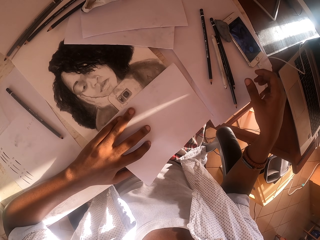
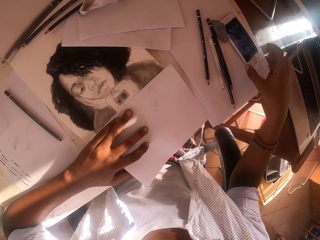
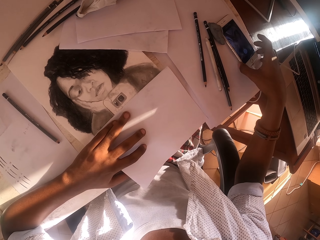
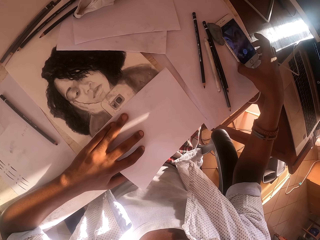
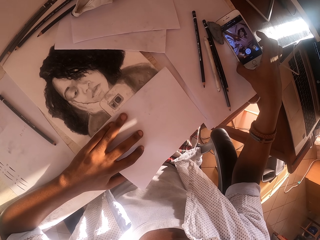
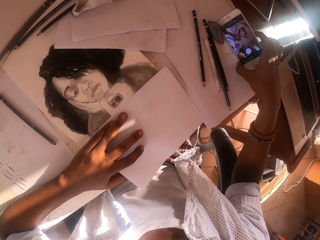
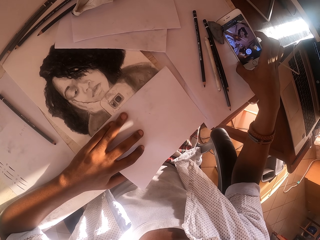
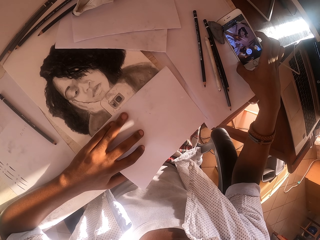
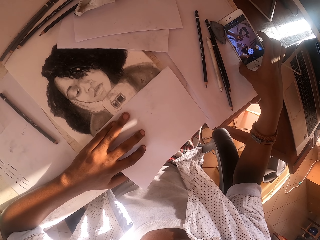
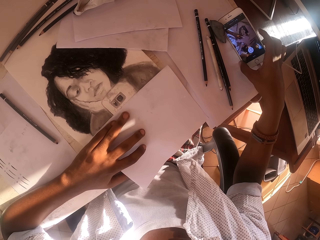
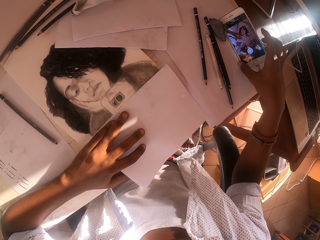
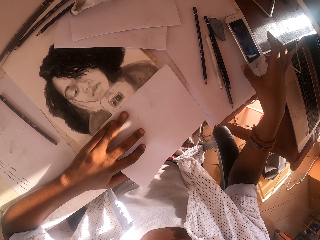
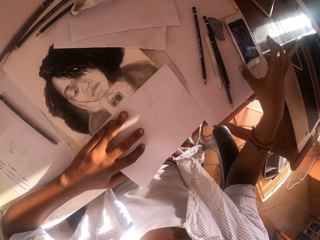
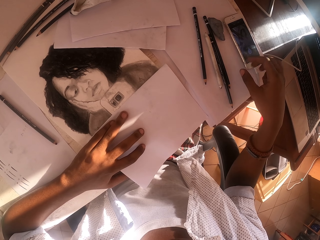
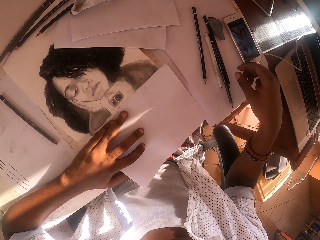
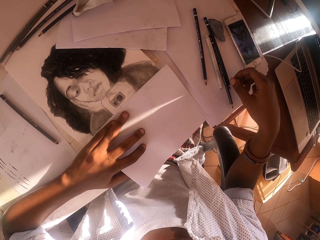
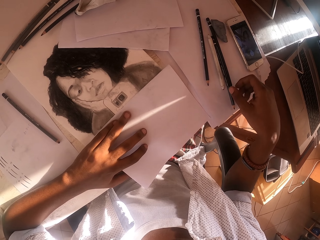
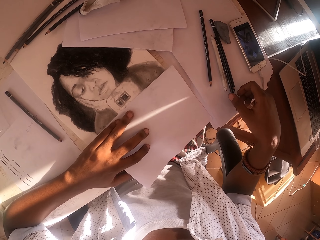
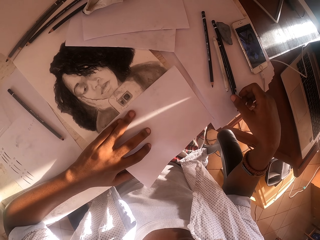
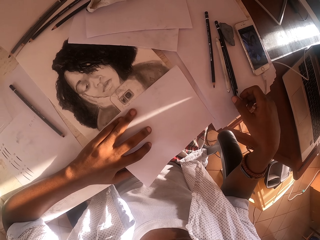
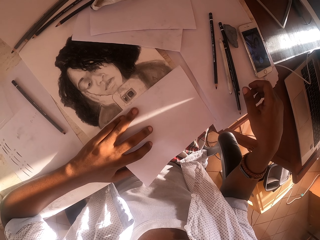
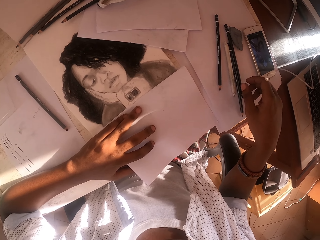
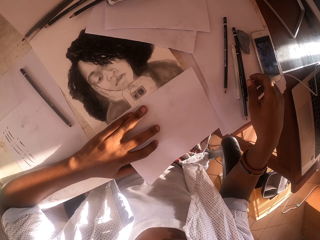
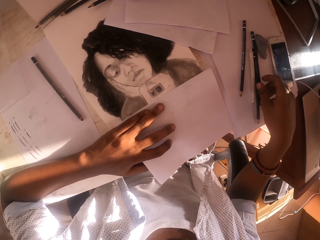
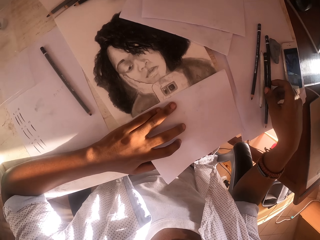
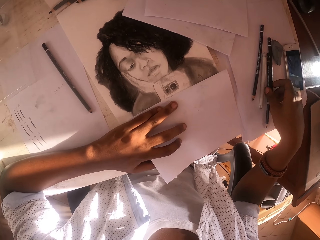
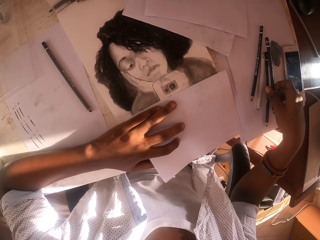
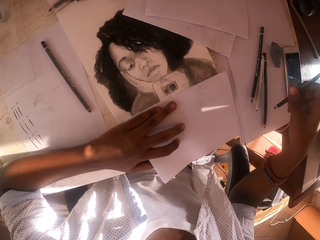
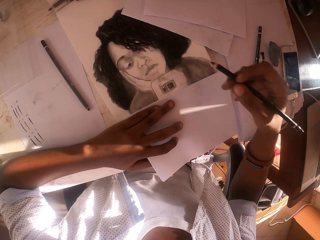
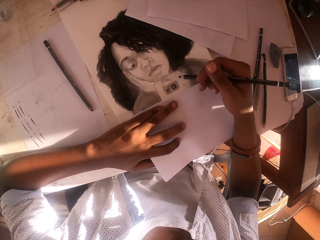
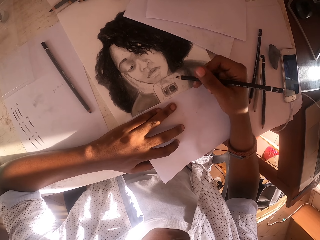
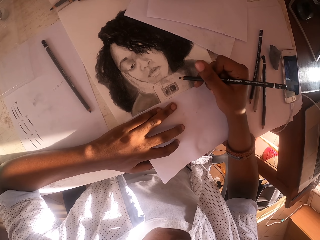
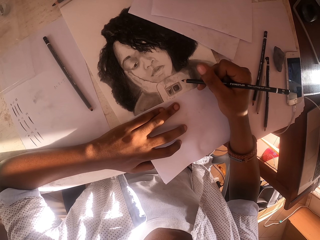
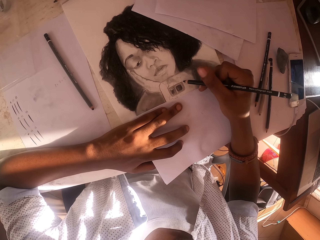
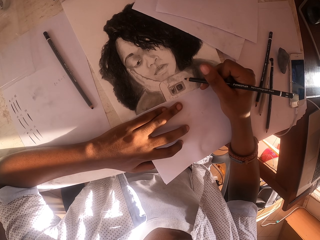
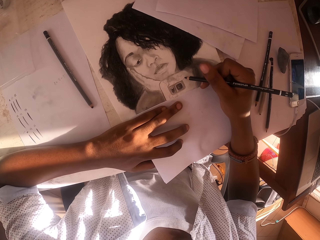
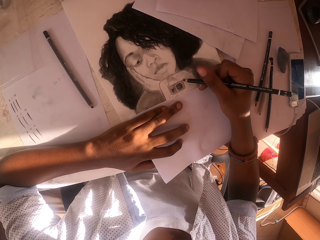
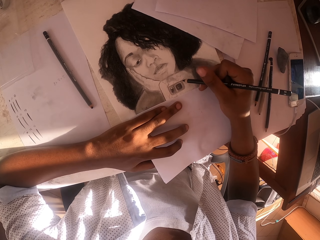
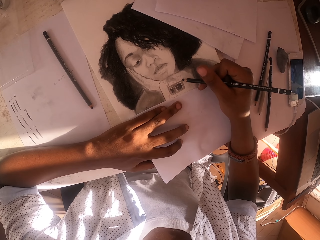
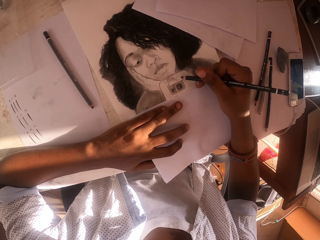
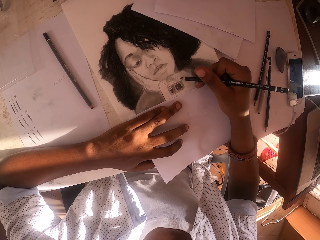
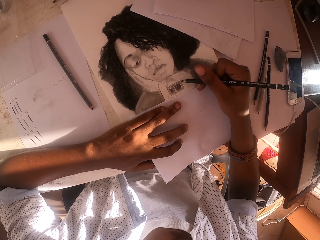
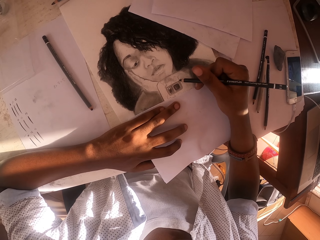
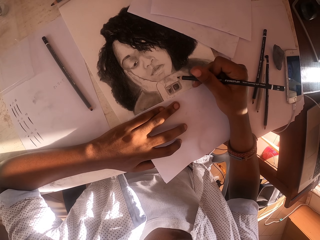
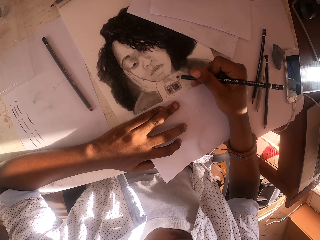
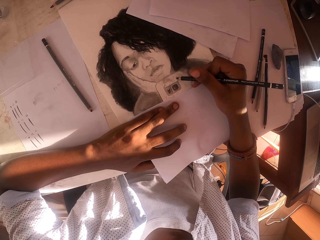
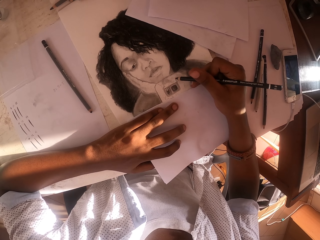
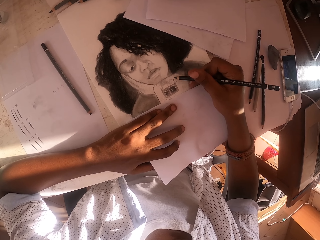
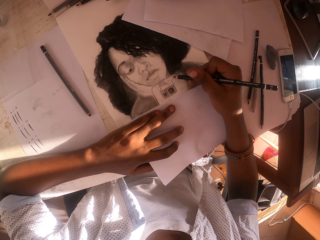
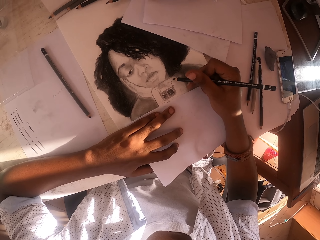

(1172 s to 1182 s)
The camera wearer holds his phone. He drops the phone on the table. He takes the black pencil. He draws the painting paper with the black pencil.

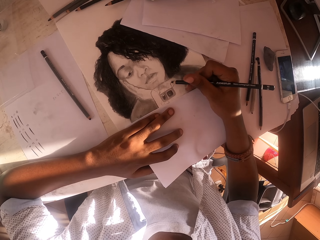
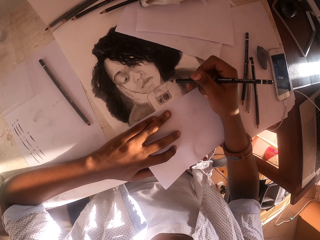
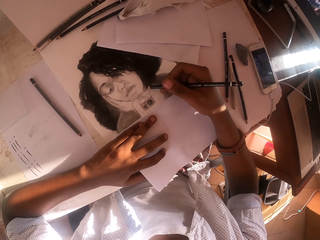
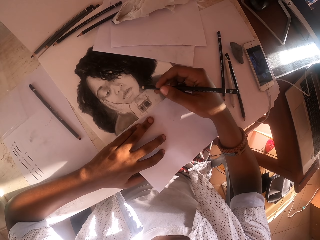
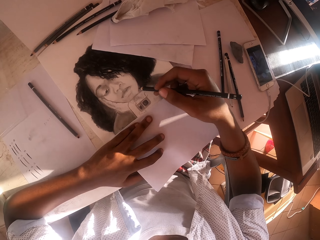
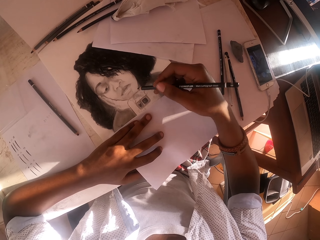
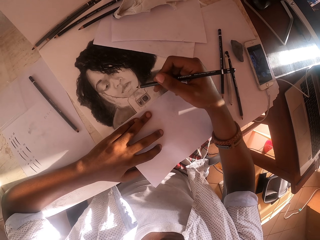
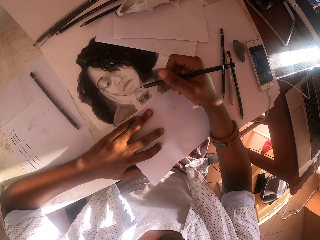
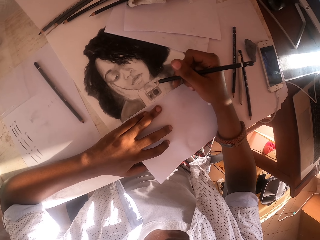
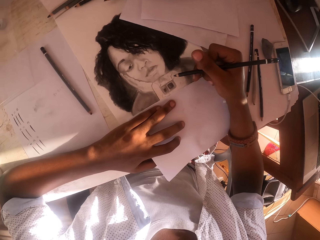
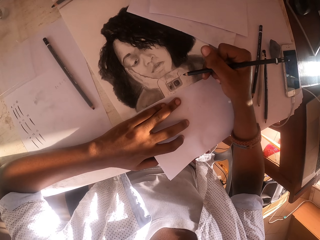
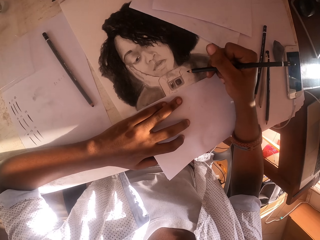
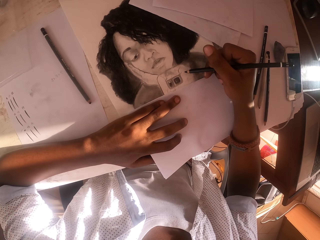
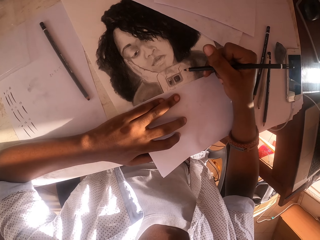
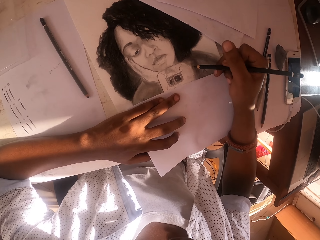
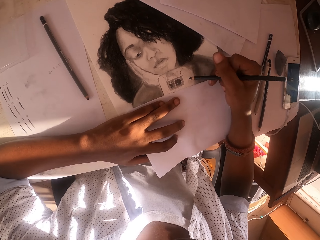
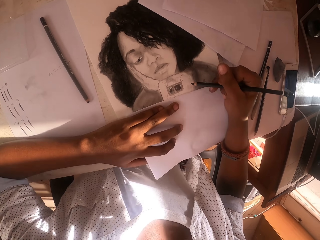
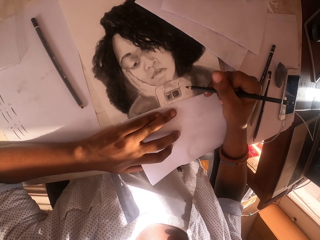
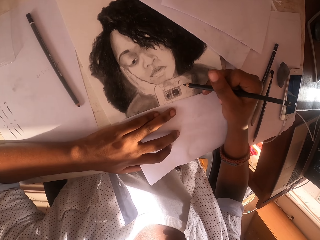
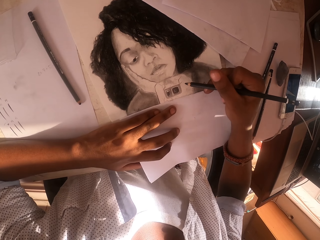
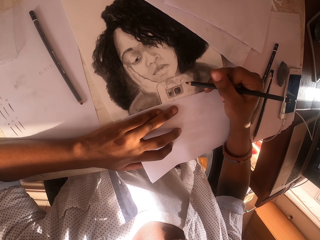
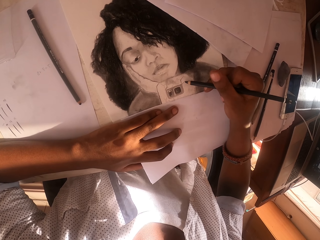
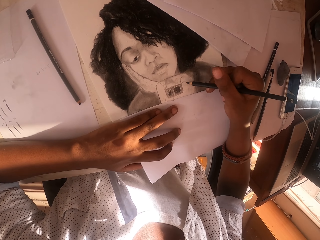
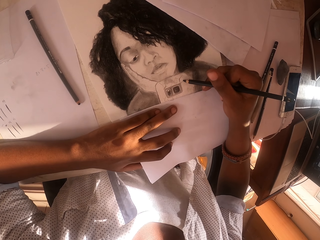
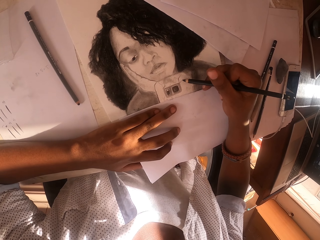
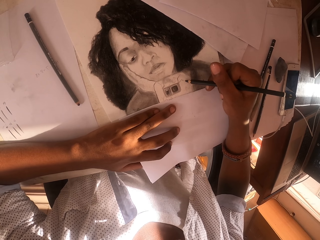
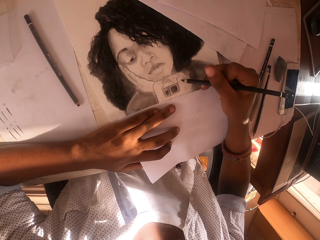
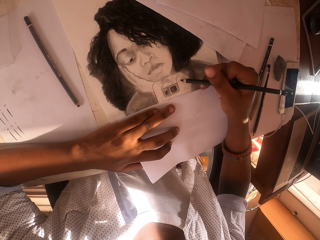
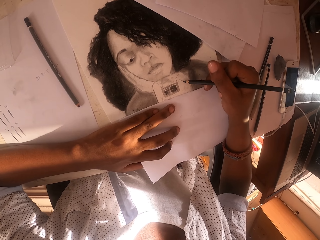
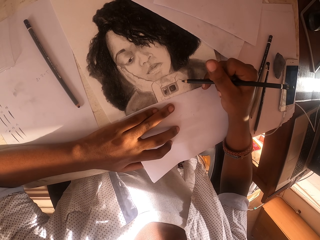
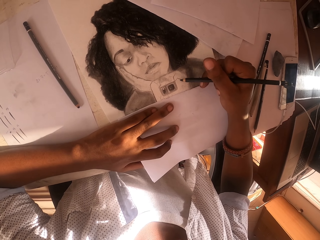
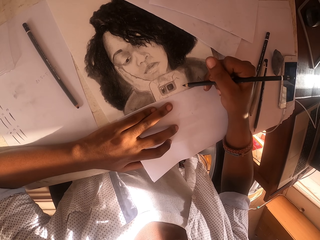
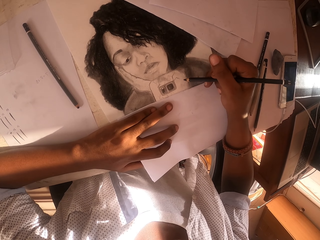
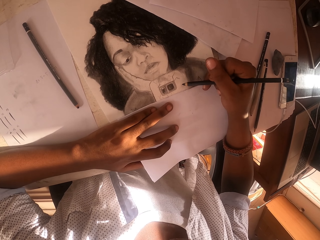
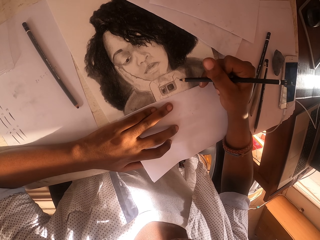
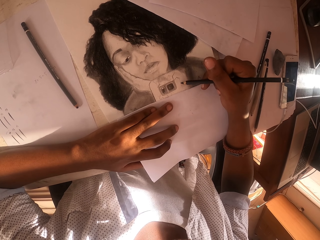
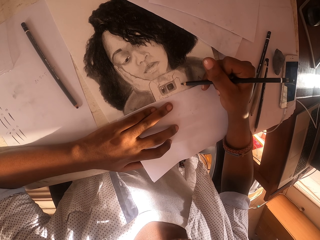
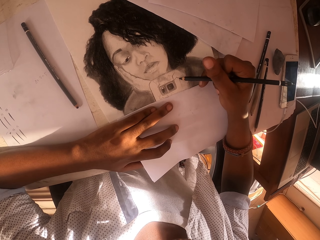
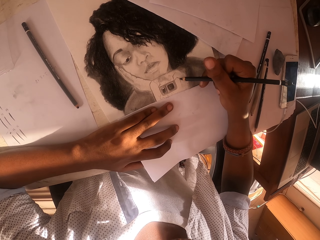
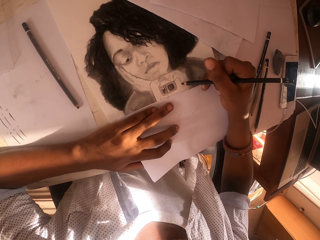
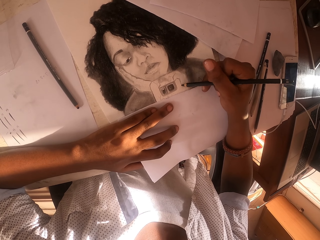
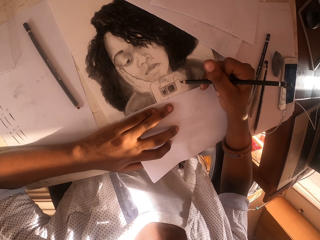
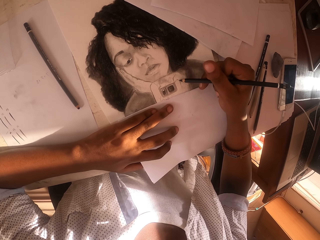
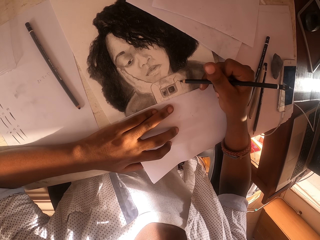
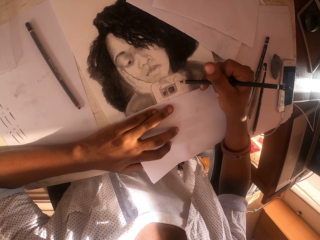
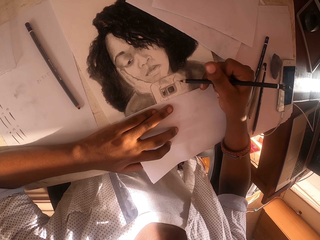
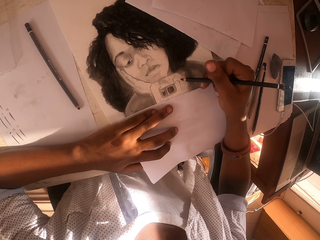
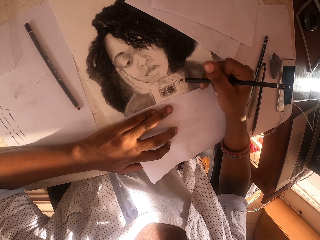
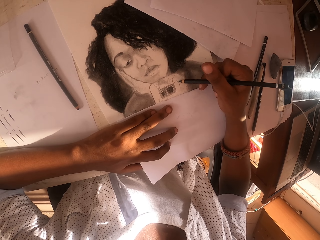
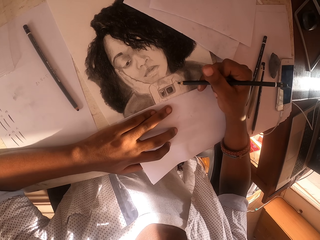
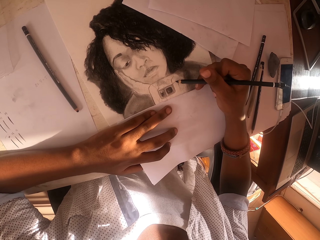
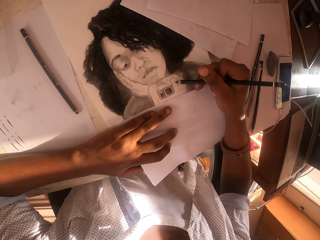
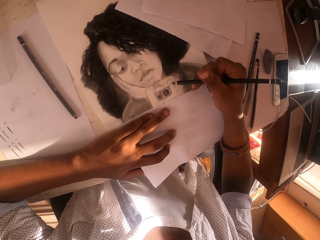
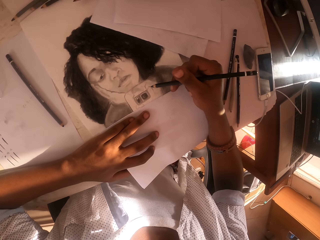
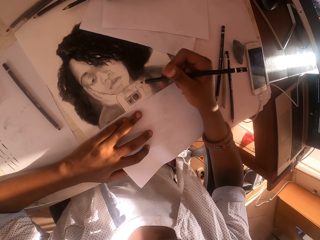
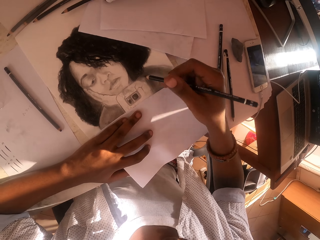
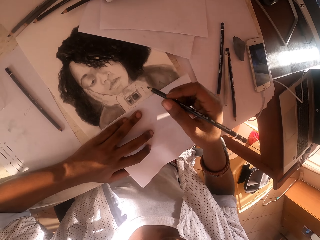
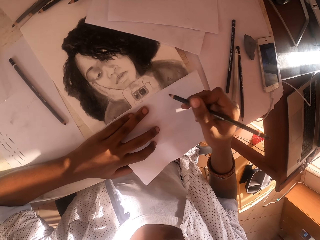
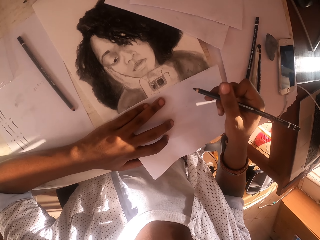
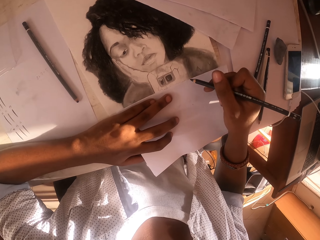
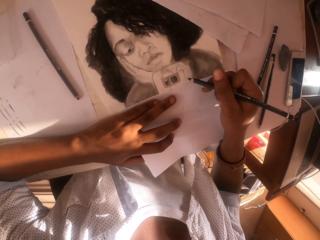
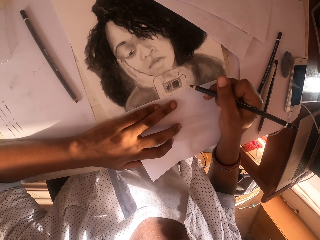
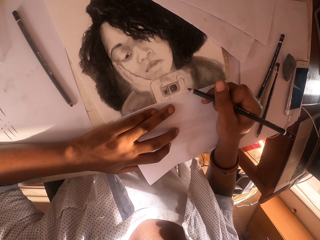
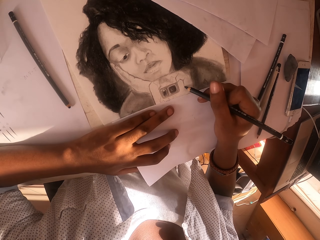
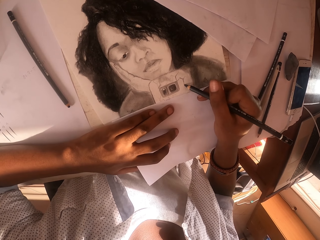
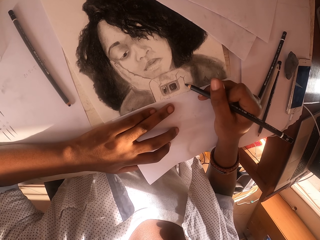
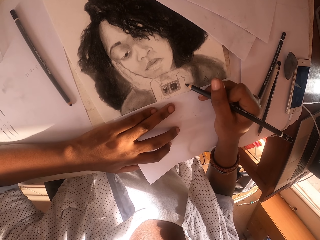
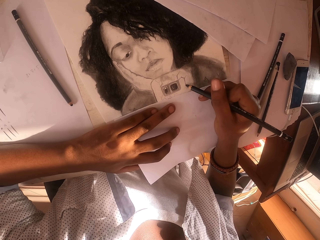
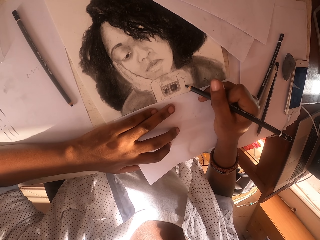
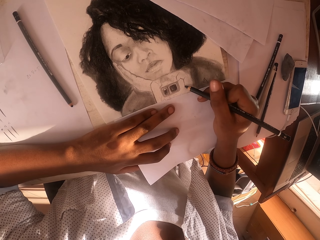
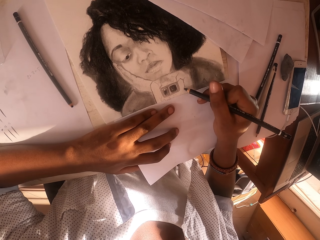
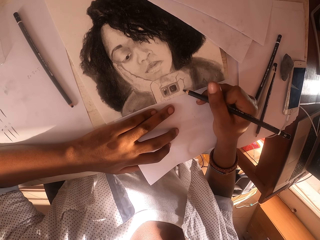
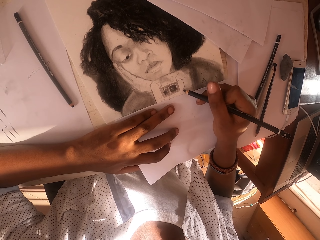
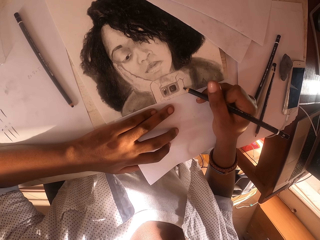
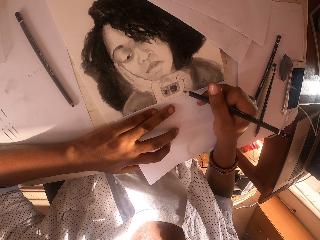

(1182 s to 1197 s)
The camera wearer lifts his hand slightly, drops his hand and holds the colored pencil. He colors the picture. He lifts his hand slightly, drops his hand and colors the picture.
